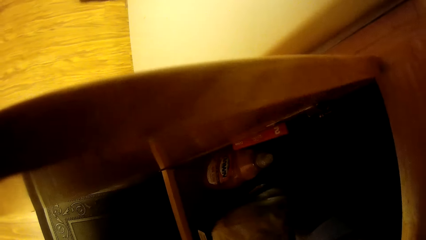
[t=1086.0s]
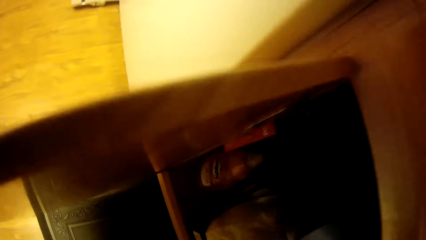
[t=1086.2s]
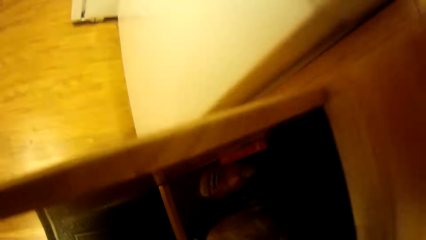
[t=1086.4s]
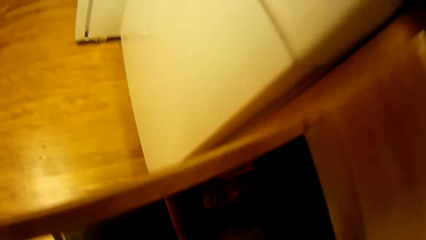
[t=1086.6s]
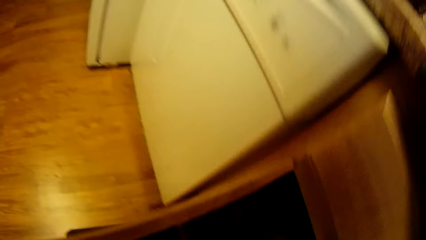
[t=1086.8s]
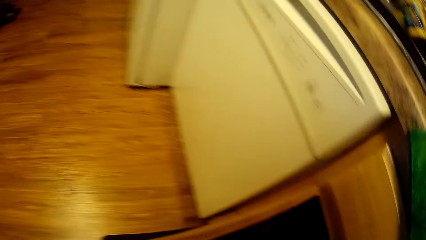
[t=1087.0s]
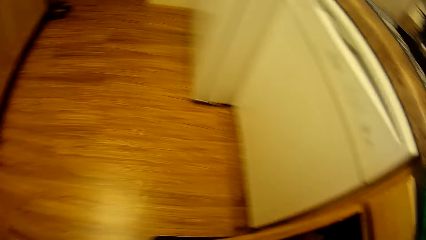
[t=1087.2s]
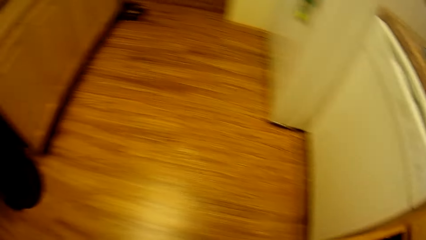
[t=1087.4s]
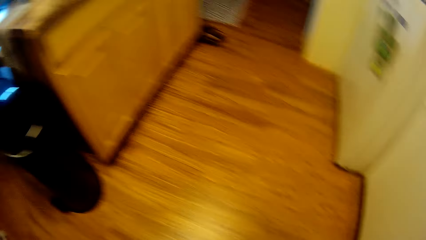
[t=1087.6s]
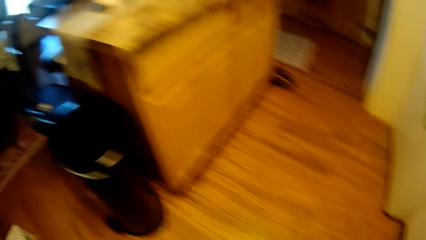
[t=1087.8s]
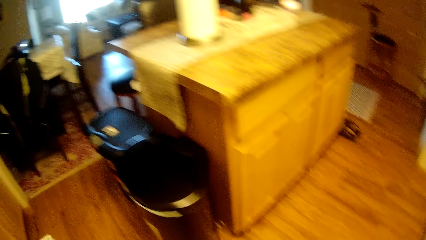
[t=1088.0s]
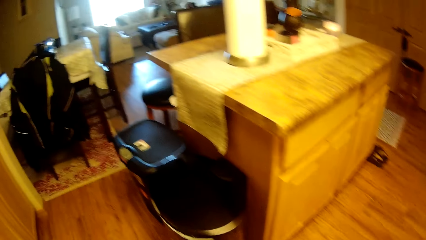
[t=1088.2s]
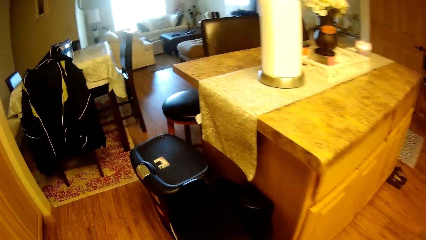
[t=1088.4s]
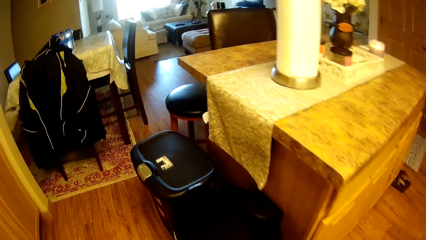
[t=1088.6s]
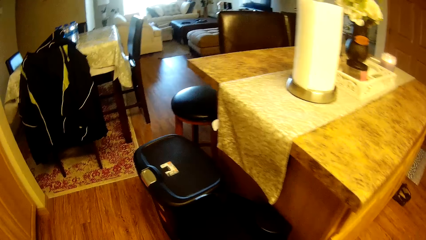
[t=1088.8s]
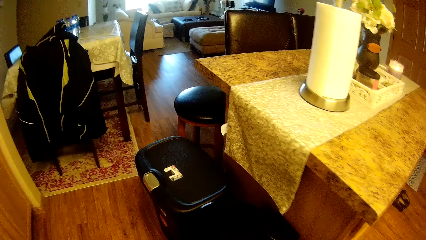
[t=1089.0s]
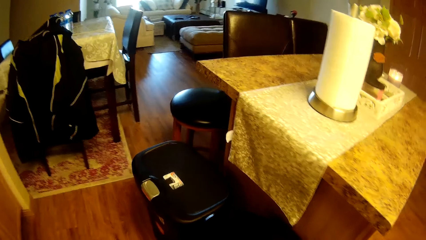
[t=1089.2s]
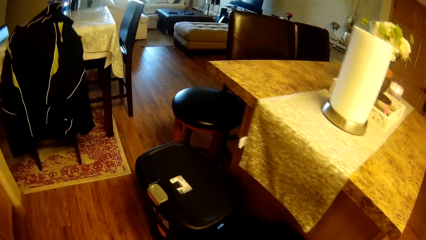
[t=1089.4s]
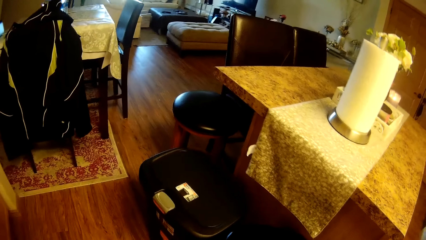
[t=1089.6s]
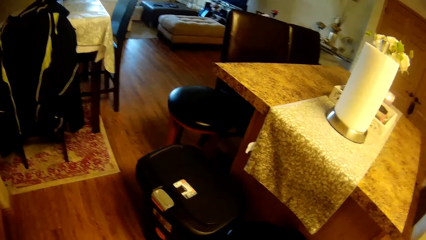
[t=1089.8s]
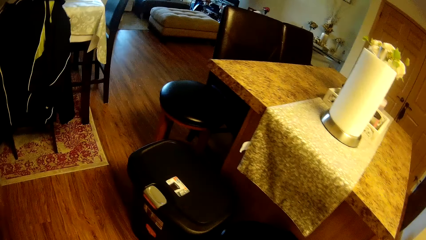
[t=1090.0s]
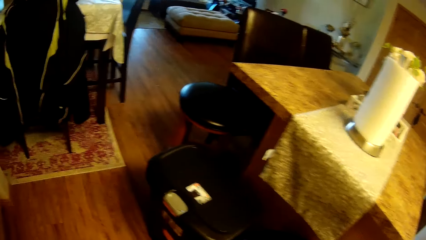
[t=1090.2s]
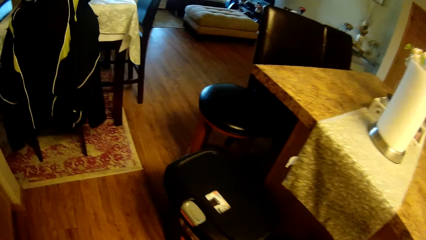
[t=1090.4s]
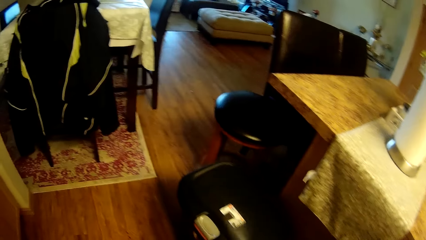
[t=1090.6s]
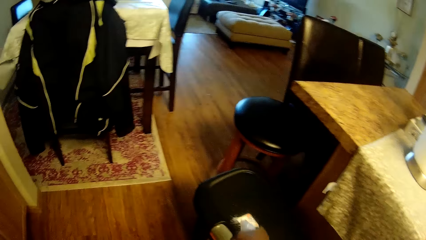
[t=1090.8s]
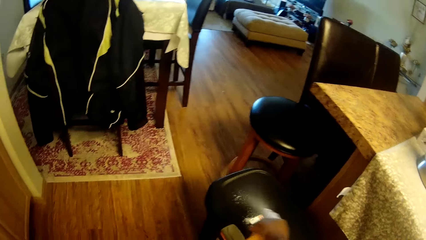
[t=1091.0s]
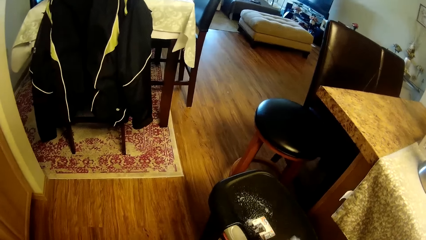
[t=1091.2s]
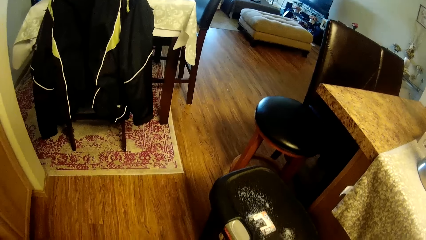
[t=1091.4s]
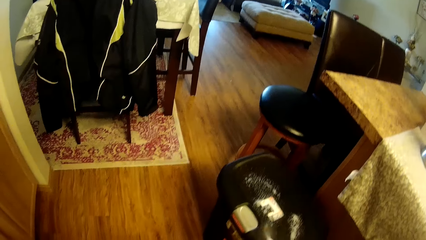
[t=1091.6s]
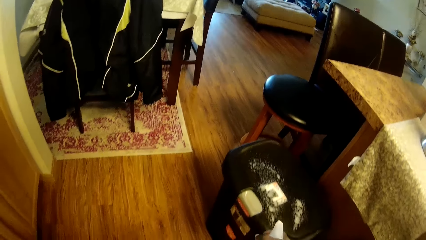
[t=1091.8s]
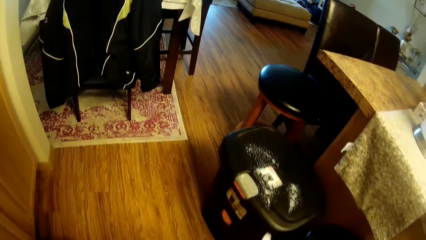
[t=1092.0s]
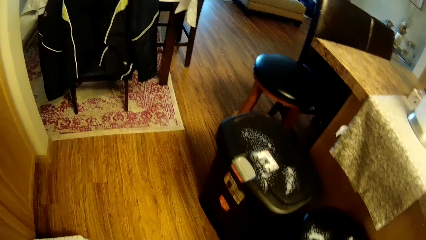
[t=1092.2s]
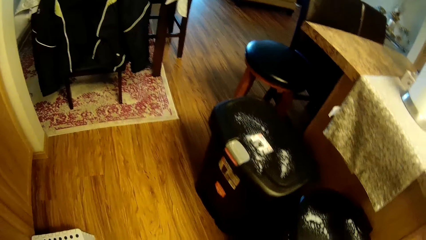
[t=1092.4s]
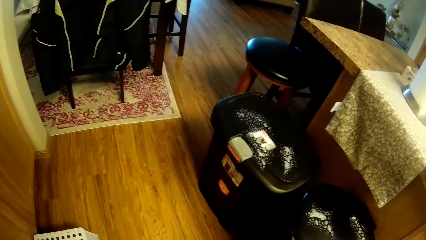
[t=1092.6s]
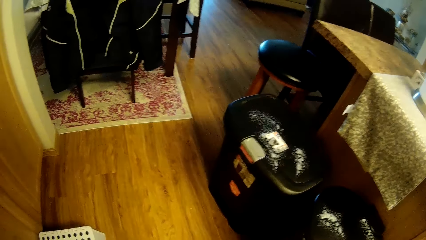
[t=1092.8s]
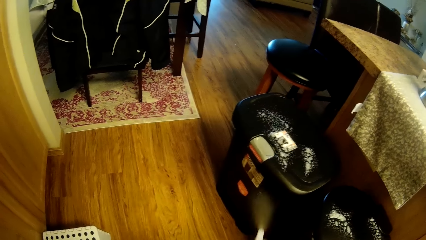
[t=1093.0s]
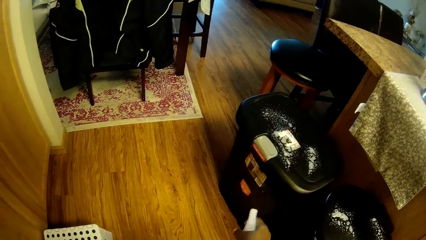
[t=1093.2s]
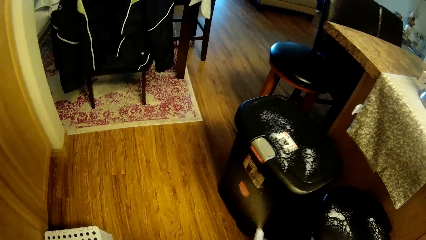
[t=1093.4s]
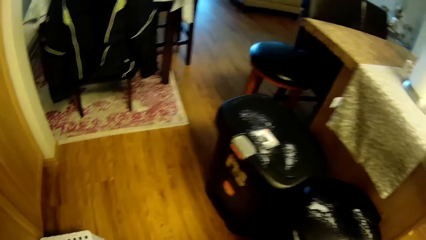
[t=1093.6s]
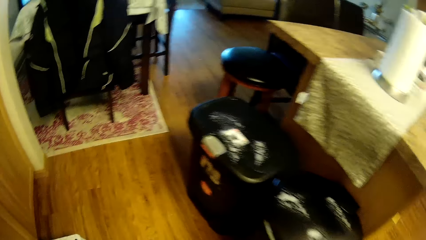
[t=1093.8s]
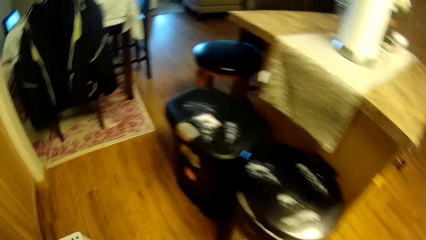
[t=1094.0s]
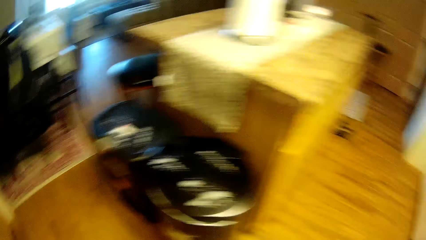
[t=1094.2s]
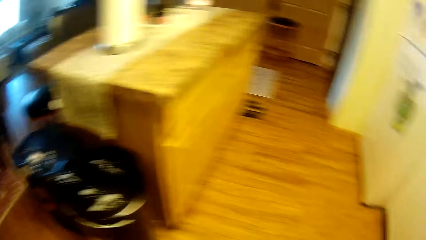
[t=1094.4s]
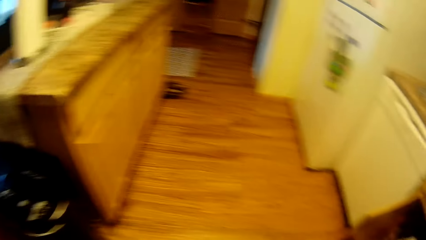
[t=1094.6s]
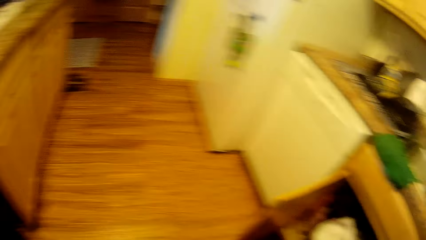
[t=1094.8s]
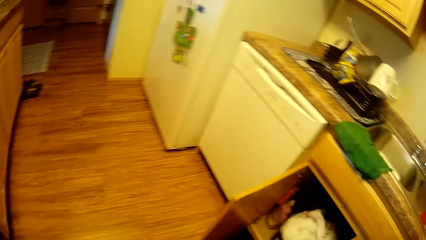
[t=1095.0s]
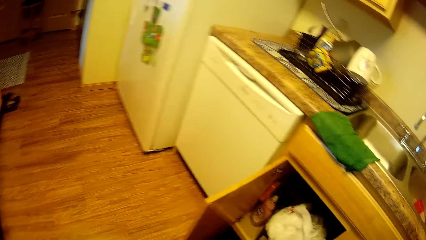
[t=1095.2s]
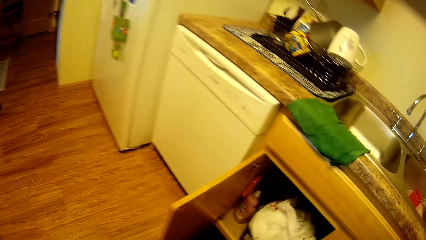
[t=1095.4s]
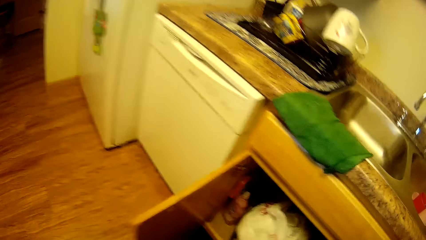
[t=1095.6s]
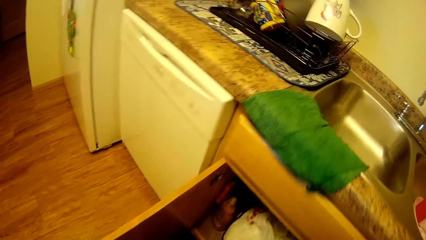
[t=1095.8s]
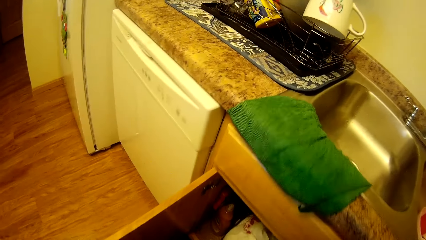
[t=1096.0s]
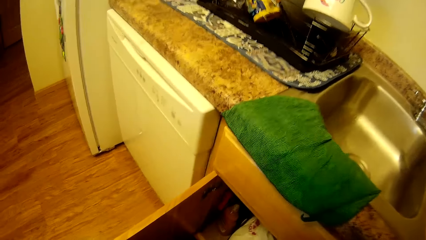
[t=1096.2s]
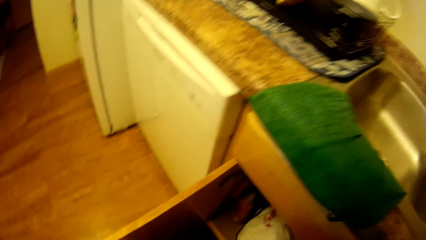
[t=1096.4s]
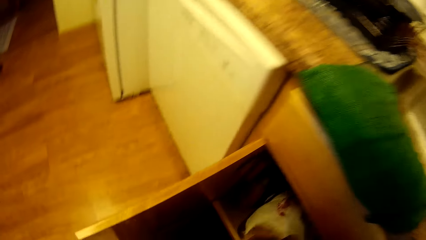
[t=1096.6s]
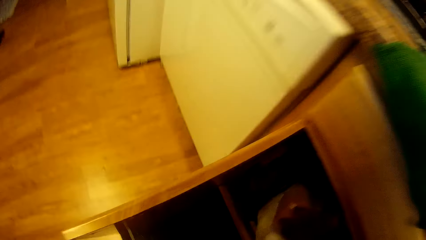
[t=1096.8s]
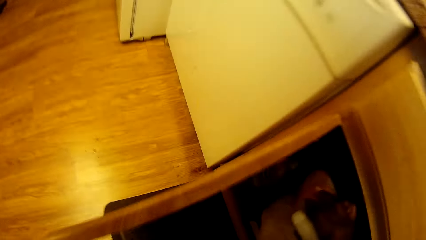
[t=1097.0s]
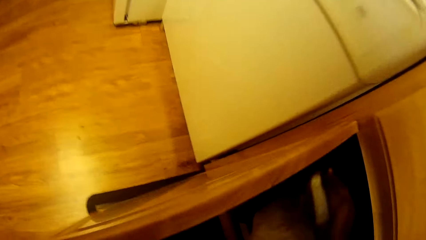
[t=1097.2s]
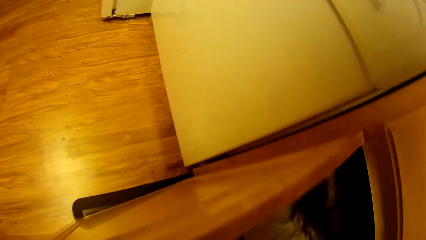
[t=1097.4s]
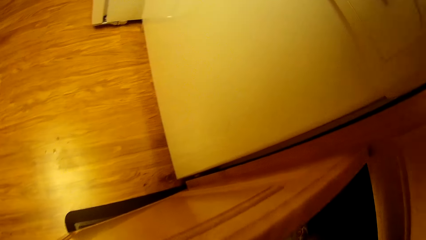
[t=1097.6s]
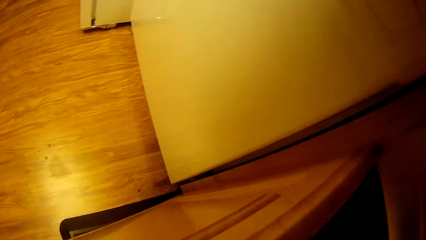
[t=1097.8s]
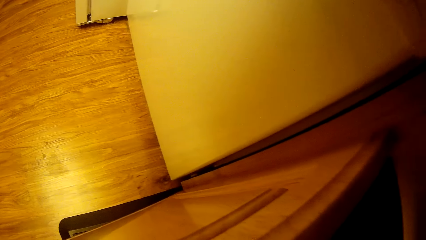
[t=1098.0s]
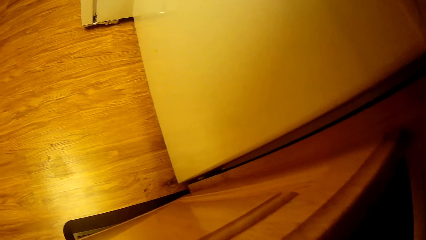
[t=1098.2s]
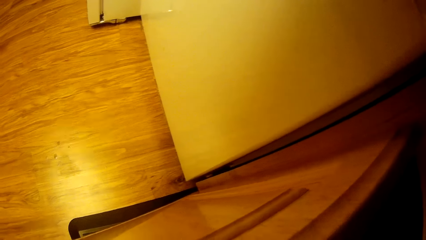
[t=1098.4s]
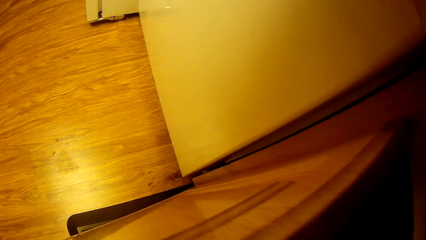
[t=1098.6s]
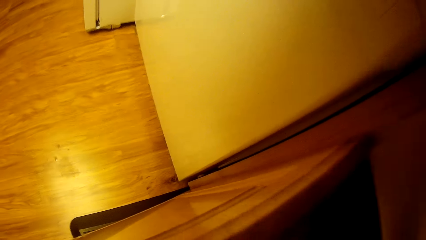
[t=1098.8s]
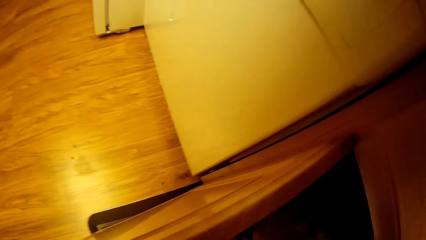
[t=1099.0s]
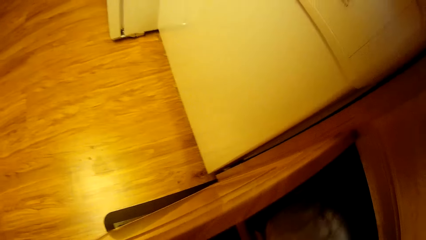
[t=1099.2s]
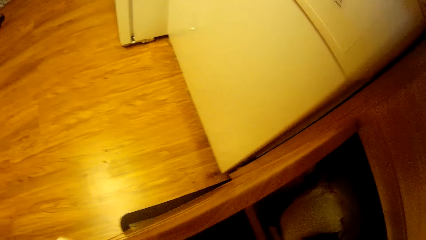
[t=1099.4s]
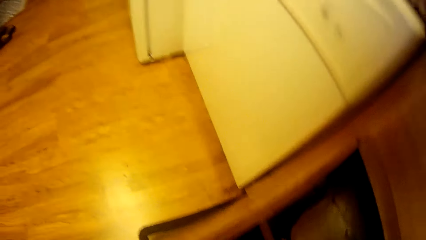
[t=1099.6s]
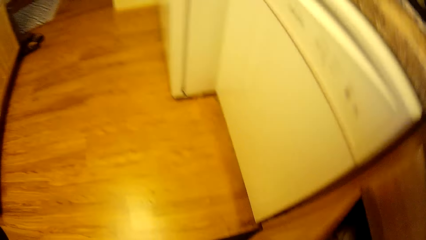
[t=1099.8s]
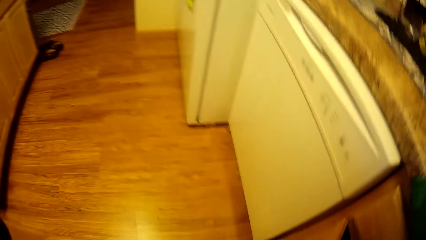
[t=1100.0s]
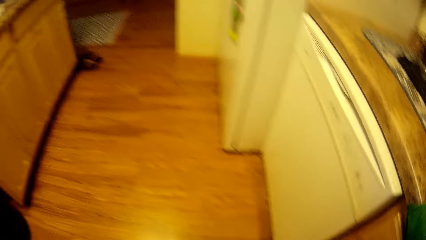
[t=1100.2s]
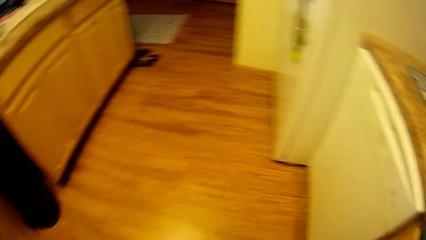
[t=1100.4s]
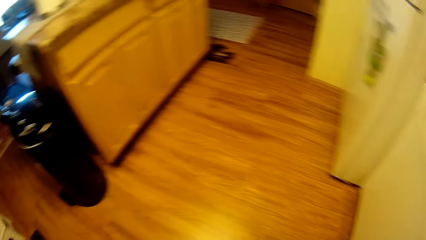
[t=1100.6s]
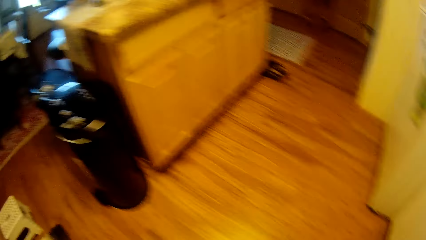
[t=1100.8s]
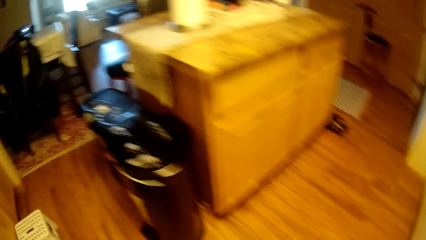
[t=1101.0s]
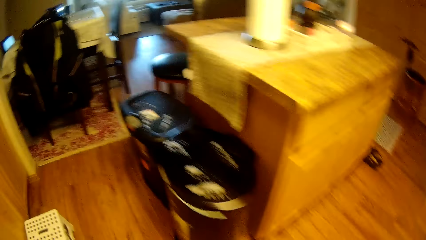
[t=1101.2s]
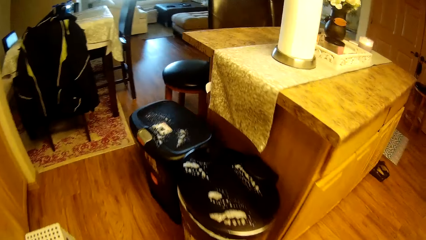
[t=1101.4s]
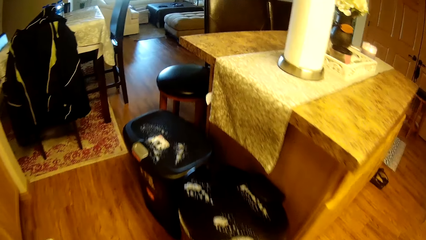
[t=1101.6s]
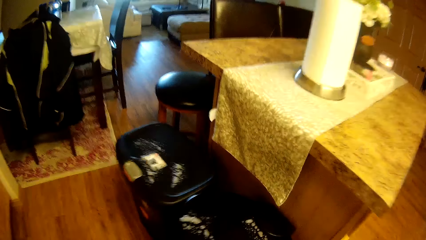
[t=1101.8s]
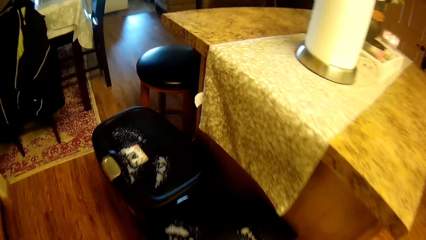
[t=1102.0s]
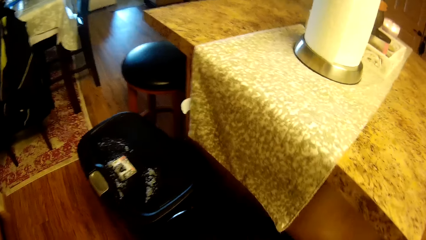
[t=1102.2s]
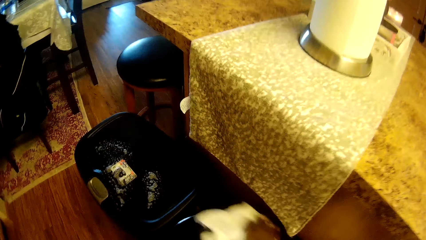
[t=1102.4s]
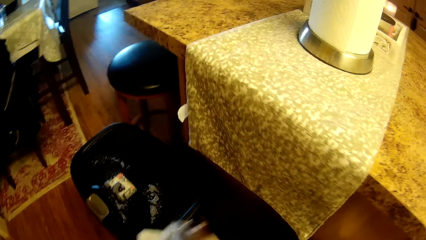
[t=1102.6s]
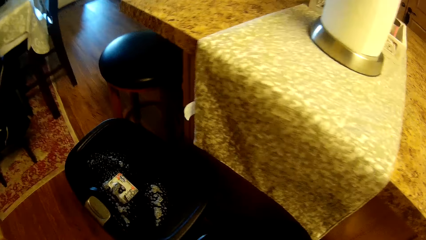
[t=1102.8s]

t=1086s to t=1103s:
The camera wearer walks around the room. She sprays liquid soap from a spray bottle in her right hand on a bin in the kitchen. She drops the spray cleaner in the kitchen cabinet with her right hand. She closes the kitchen cabinet with her left hand.
